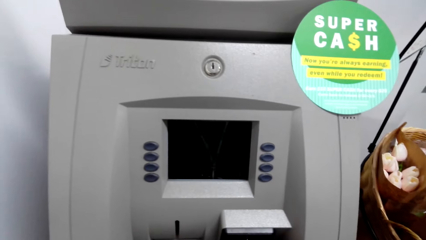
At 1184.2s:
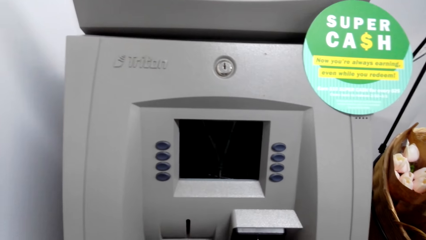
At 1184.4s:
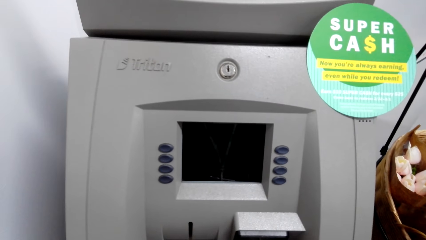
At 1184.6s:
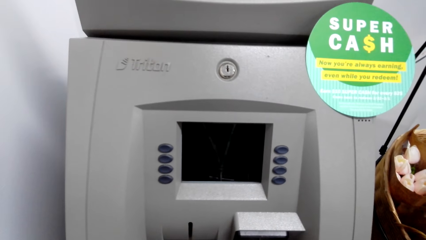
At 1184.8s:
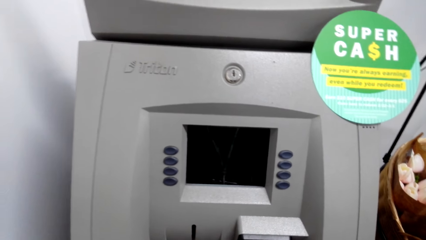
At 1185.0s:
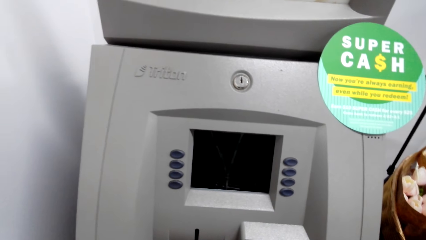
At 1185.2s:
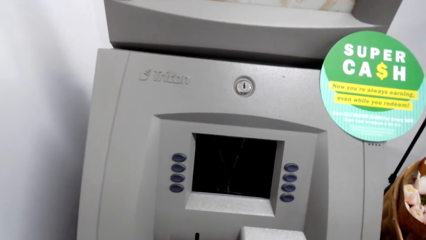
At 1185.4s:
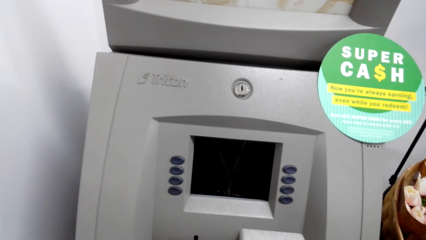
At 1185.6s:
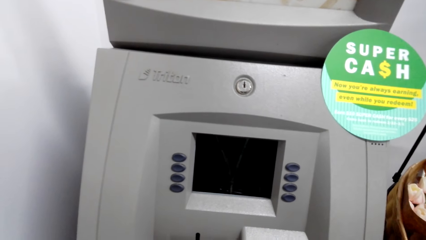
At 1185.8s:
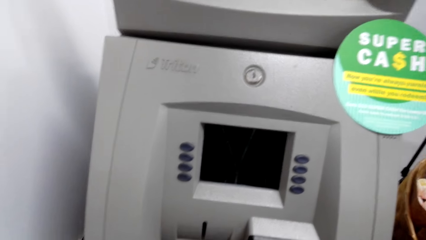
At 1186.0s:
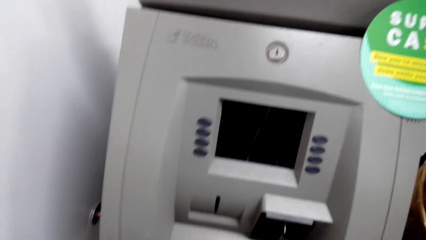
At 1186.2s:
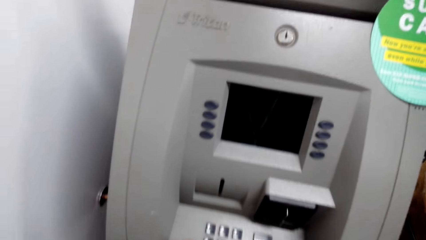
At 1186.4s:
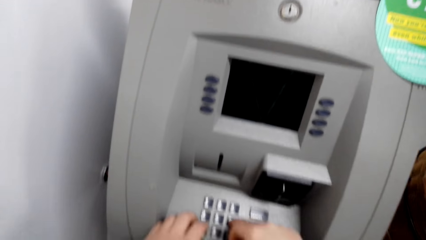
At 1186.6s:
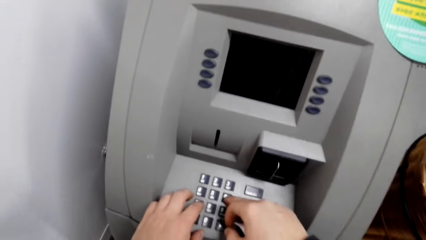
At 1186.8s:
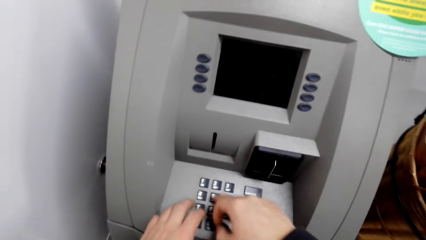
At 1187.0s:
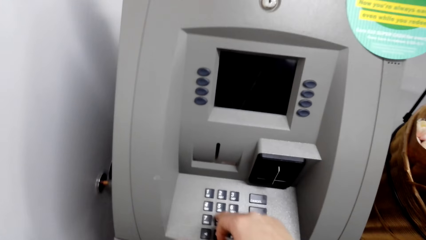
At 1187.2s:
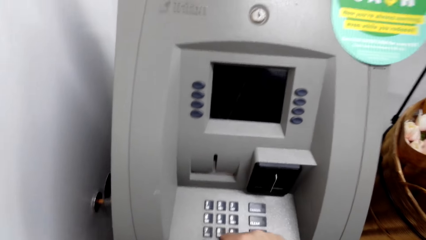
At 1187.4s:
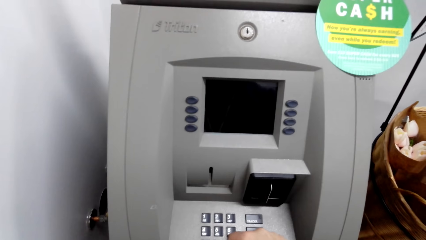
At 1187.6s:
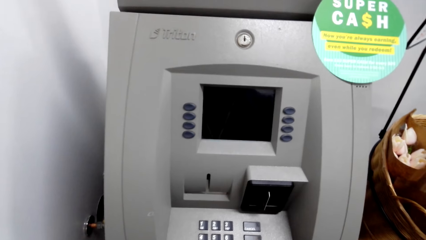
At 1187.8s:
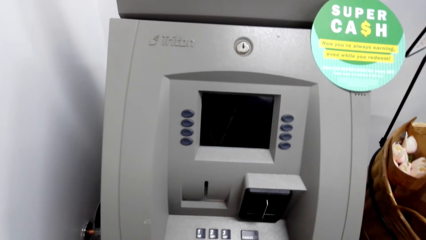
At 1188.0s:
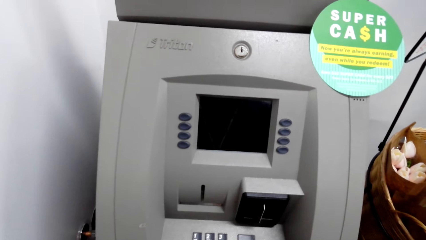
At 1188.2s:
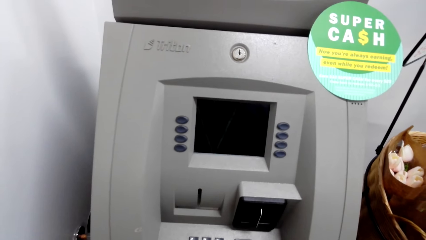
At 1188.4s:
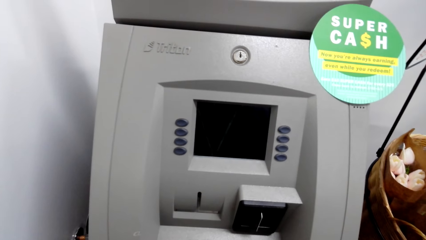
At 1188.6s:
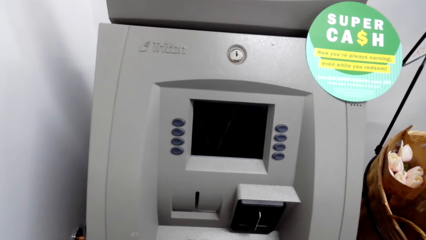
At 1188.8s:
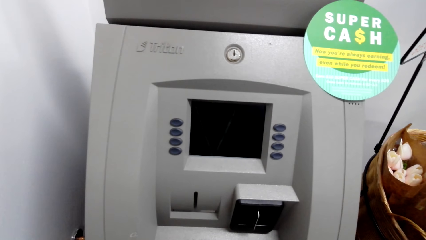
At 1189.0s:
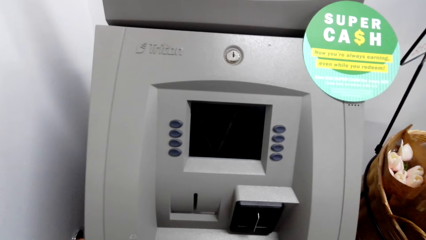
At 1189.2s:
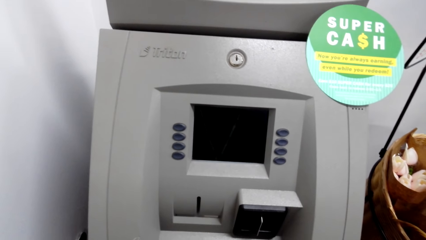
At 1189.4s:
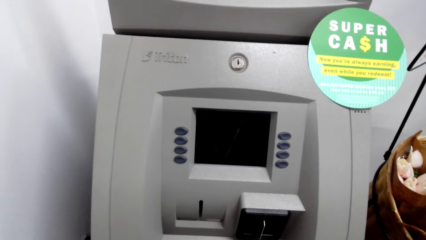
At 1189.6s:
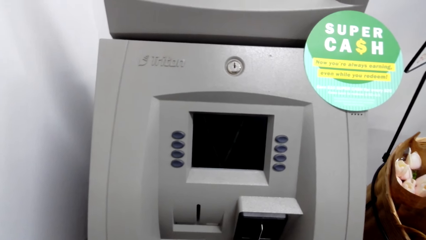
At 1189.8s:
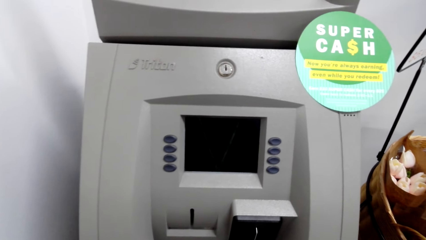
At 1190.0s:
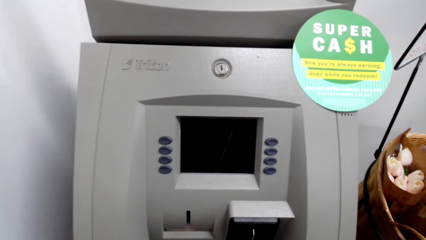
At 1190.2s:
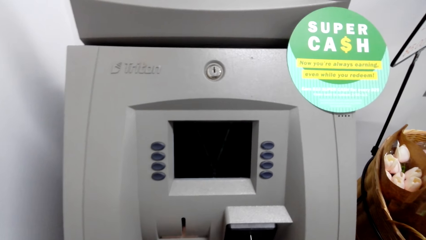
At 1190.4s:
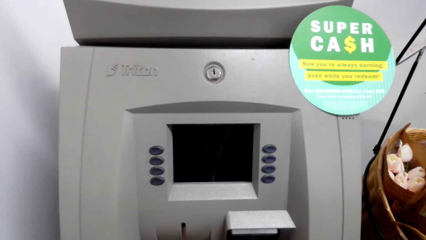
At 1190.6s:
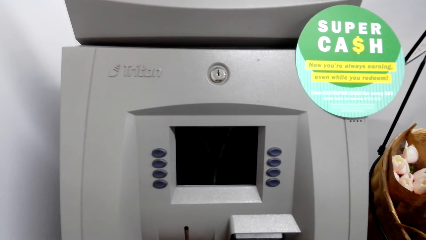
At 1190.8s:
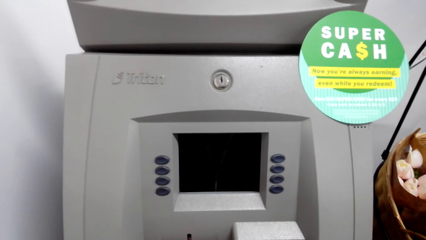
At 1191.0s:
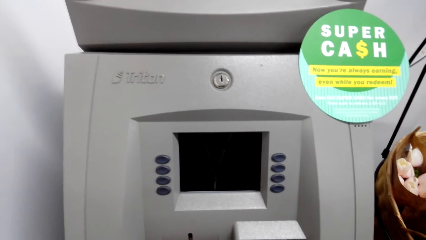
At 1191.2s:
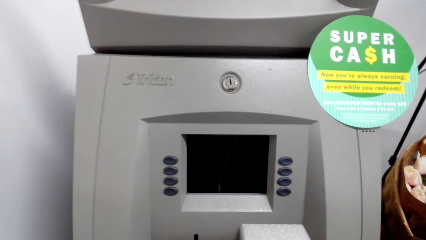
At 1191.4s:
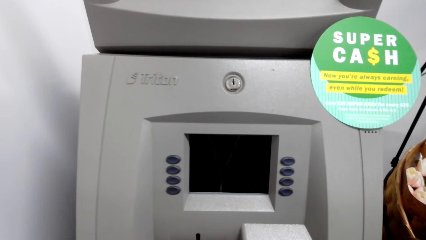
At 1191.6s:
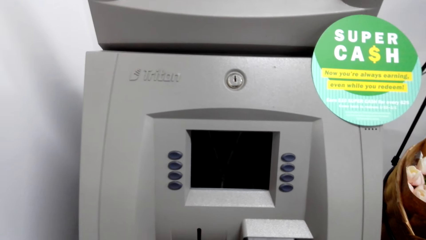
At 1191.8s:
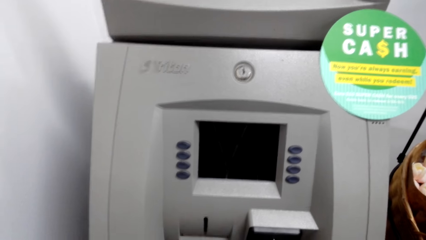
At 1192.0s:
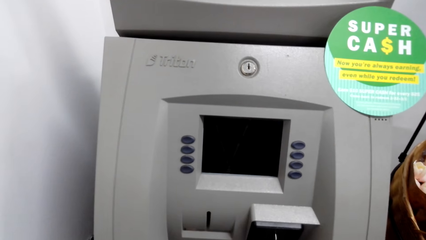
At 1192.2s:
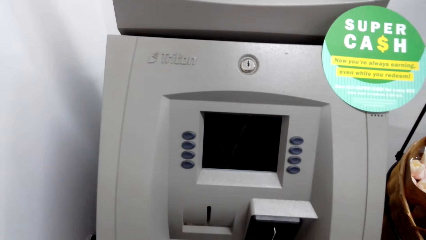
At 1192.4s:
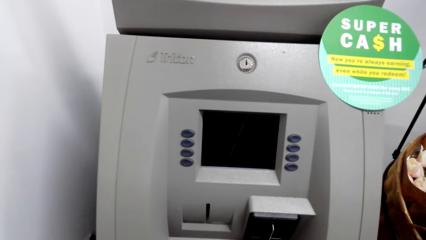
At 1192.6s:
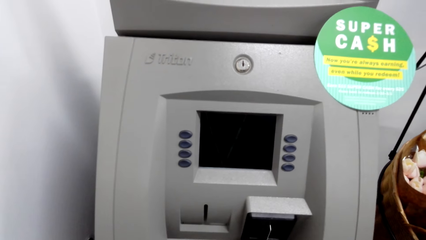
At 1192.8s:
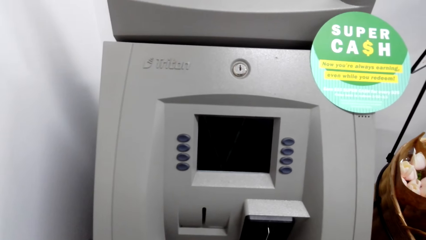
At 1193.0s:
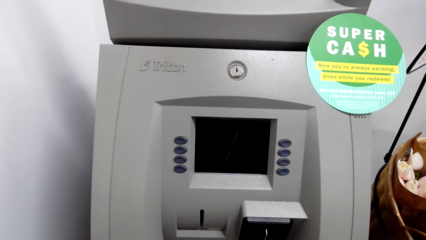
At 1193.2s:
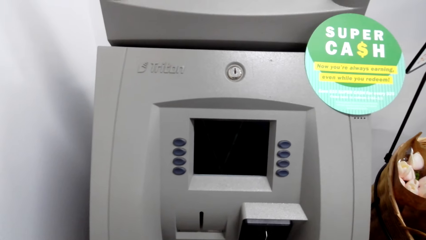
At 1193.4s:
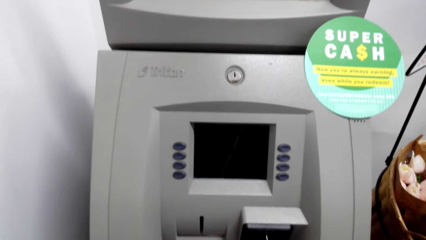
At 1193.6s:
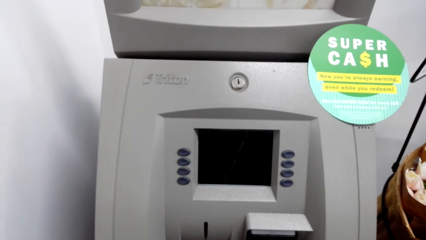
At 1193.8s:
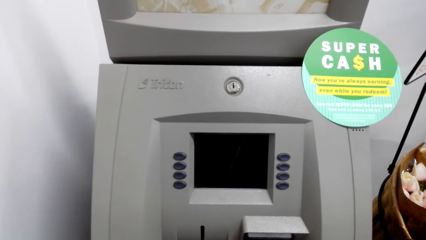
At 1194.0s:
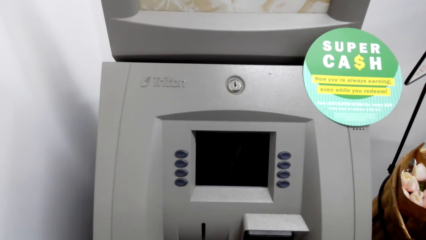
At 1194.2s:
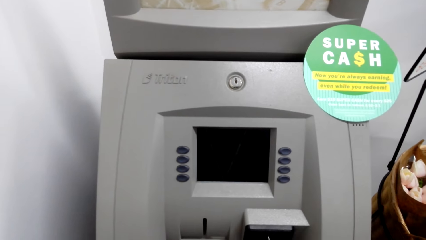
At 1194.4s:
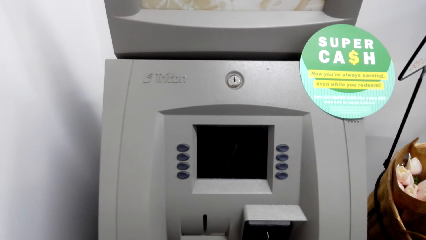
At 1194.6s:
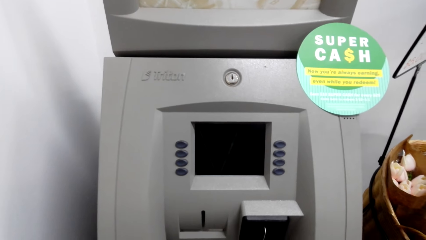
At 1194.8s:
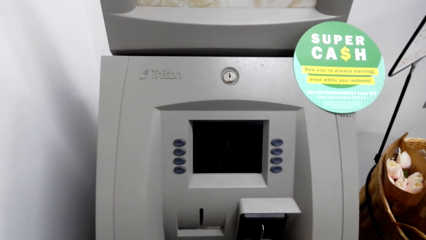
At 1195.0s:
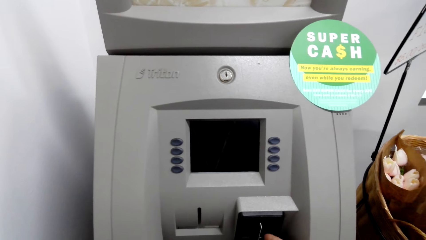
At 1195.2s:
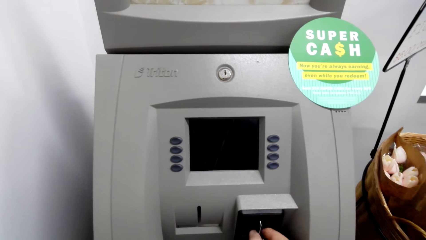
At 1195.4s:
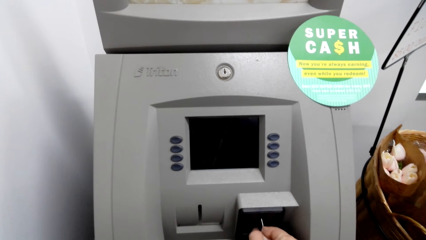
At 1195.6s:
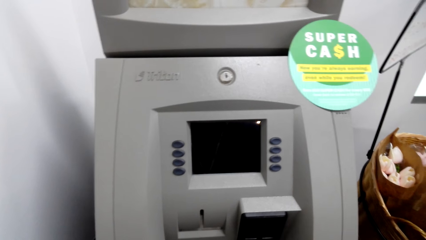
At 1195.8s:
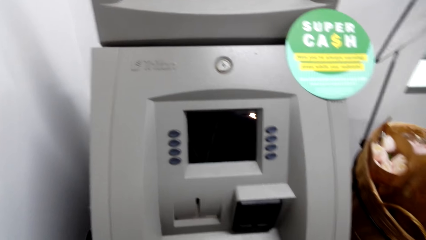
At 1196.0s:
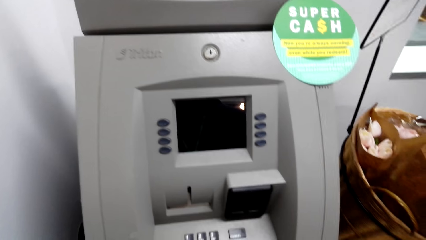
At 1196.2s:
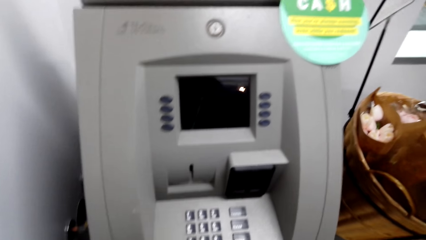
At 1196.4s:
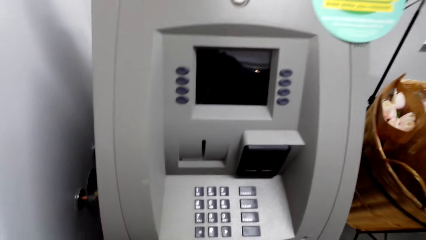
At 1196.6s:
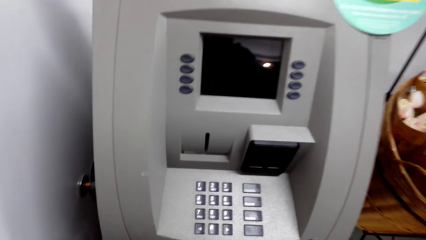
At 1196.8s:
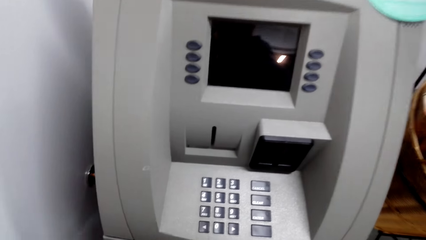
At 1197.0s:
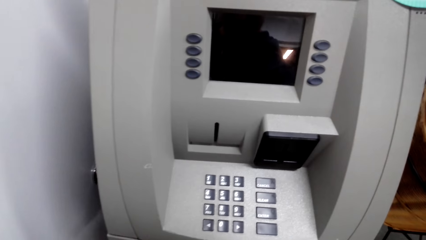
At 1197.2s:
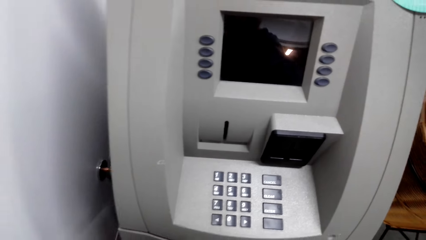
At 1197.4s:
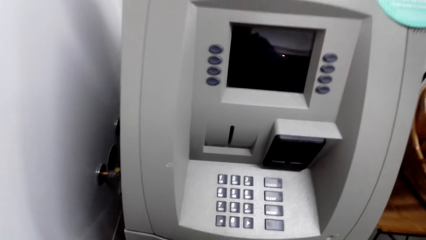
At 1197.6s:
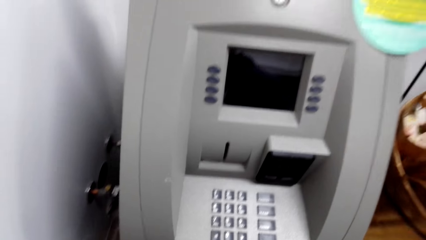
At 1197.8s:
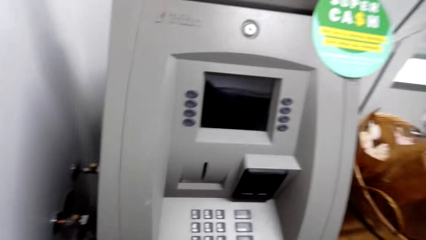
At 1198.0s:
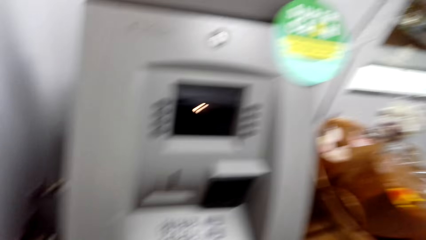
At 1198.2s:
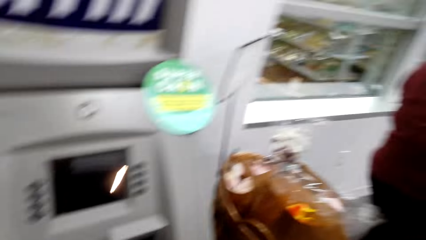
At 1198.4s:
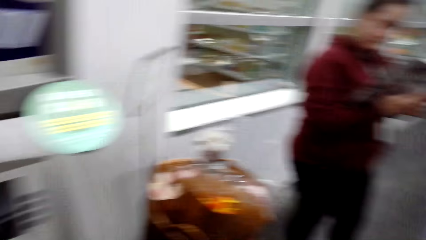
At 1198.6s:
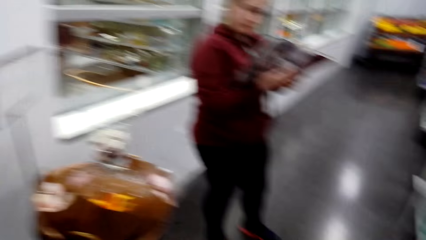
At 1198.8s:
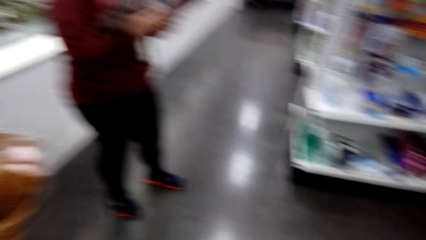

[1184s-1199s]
The camera wearer operates the ATM machine. They press the ATM buttons. They remove the ATM card from the ATM machine. They walk around.
